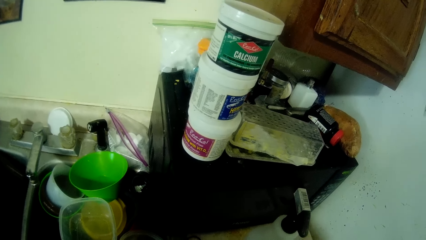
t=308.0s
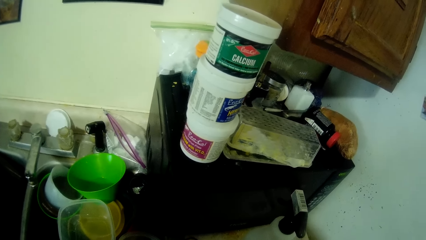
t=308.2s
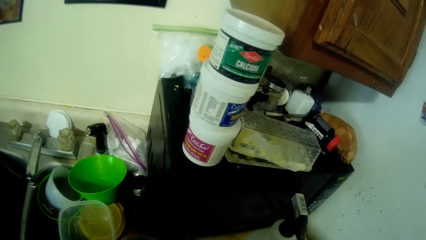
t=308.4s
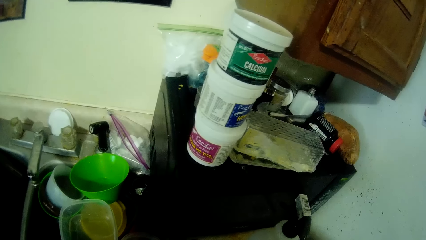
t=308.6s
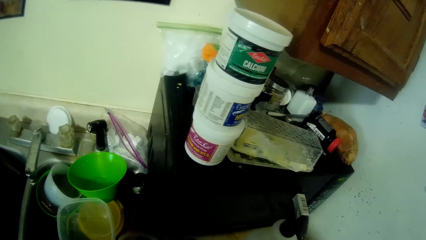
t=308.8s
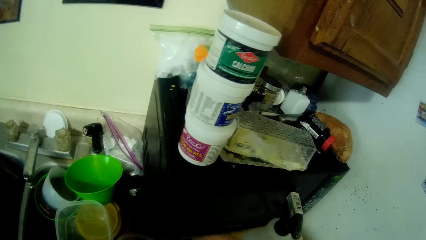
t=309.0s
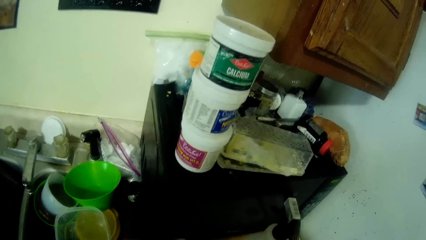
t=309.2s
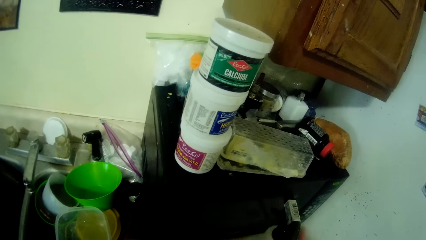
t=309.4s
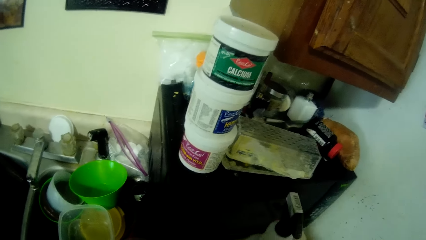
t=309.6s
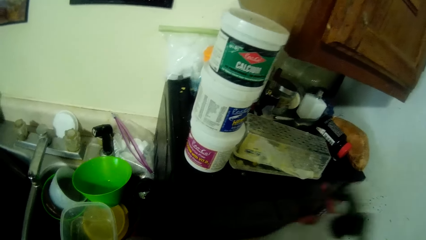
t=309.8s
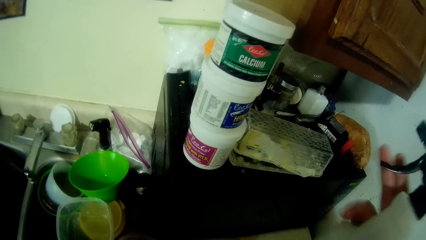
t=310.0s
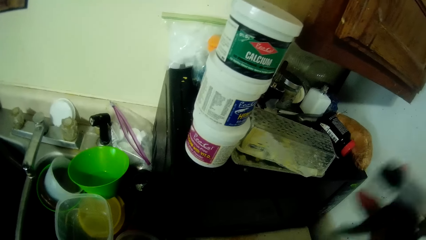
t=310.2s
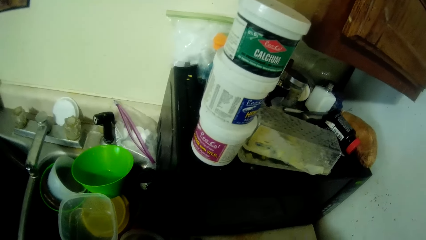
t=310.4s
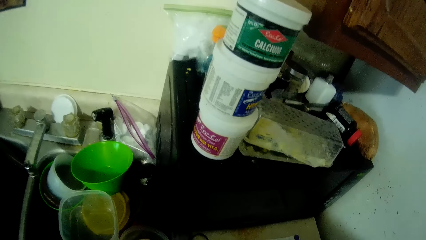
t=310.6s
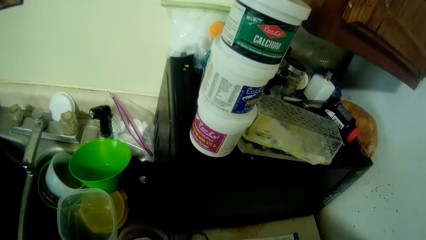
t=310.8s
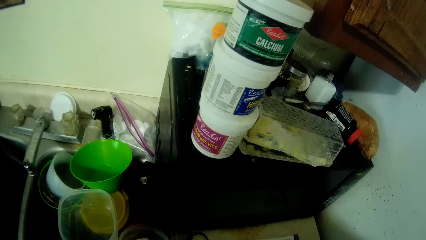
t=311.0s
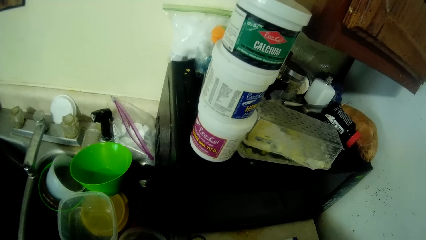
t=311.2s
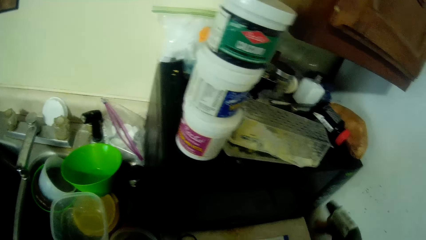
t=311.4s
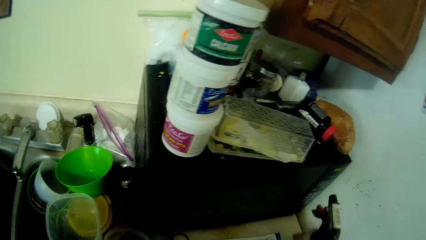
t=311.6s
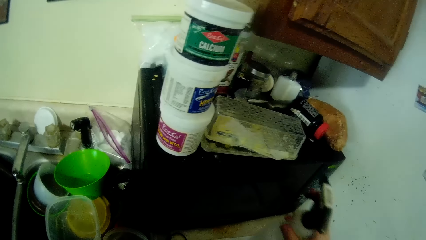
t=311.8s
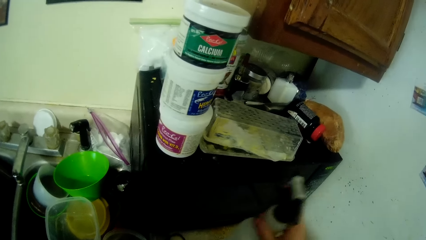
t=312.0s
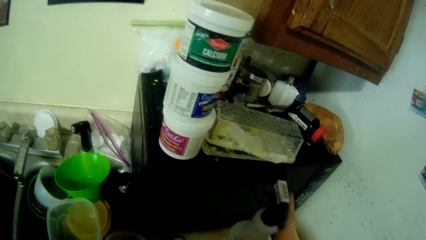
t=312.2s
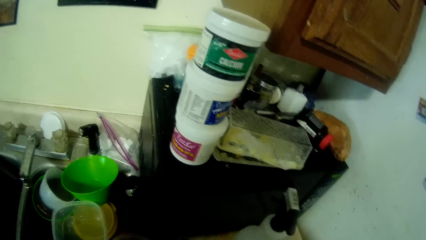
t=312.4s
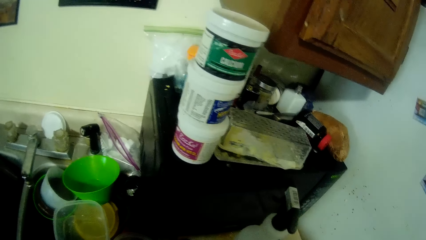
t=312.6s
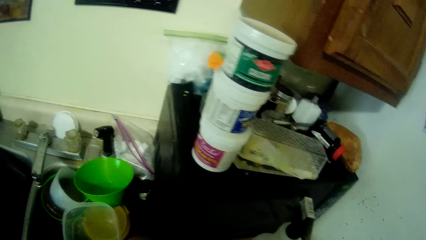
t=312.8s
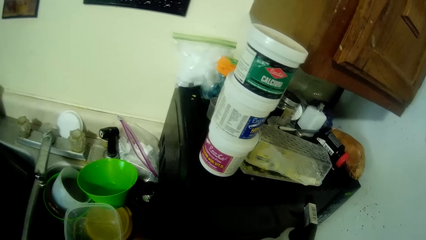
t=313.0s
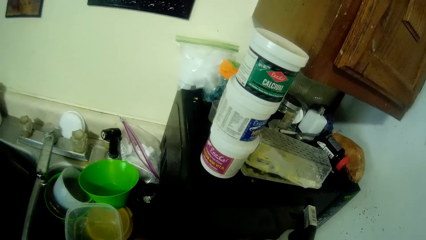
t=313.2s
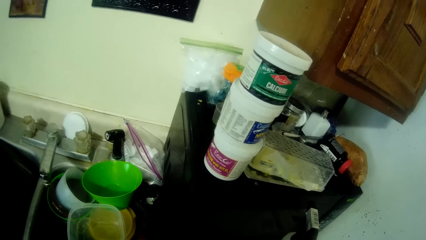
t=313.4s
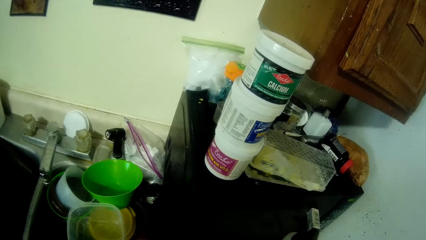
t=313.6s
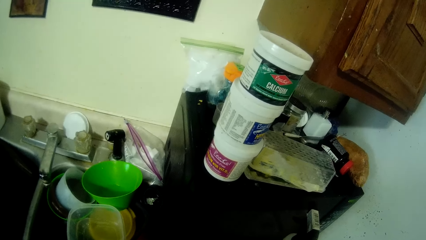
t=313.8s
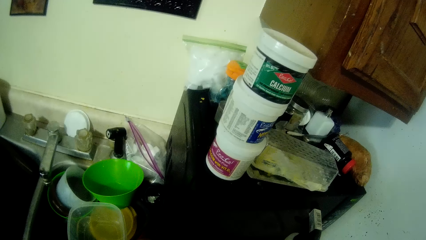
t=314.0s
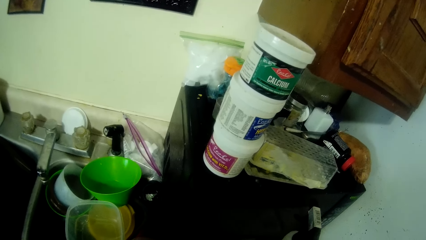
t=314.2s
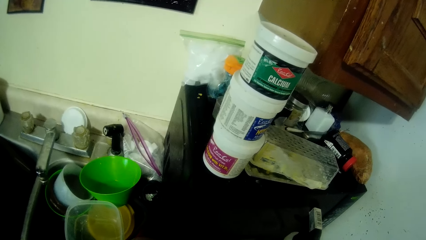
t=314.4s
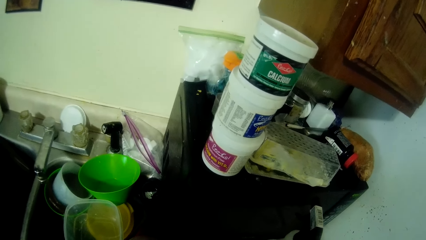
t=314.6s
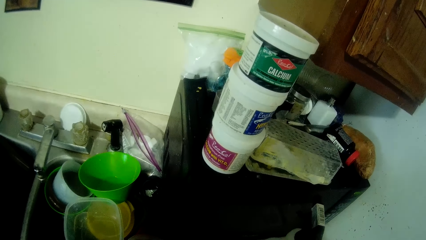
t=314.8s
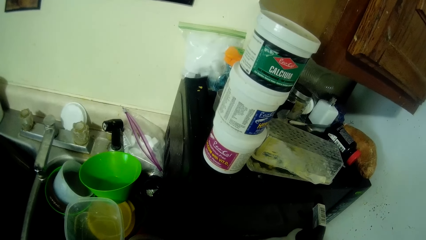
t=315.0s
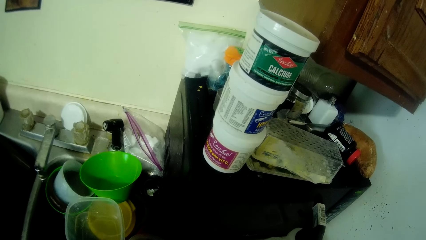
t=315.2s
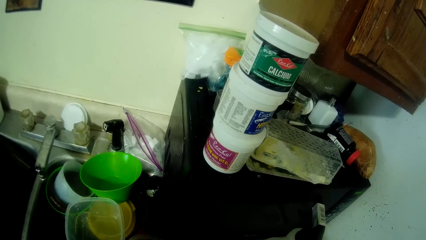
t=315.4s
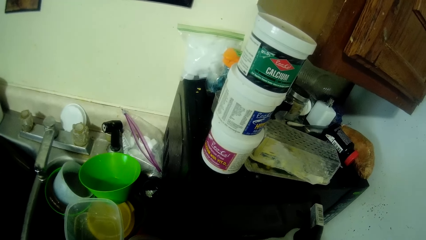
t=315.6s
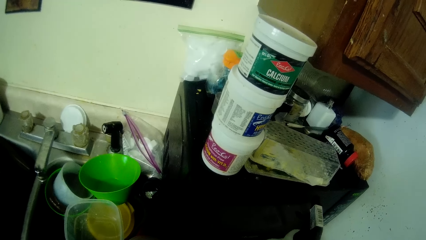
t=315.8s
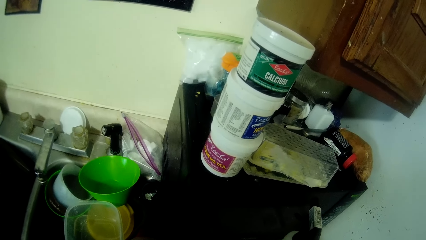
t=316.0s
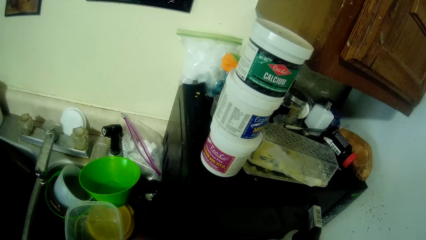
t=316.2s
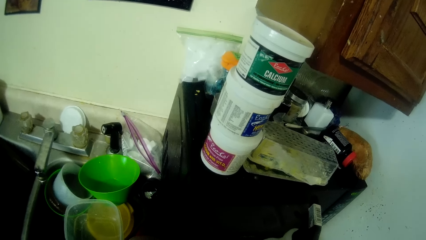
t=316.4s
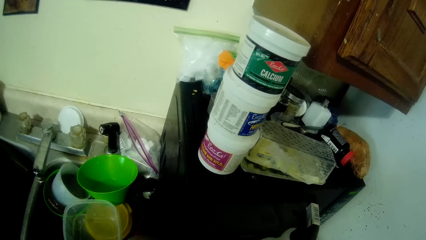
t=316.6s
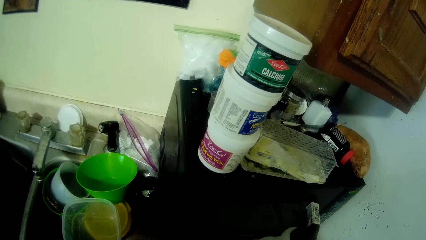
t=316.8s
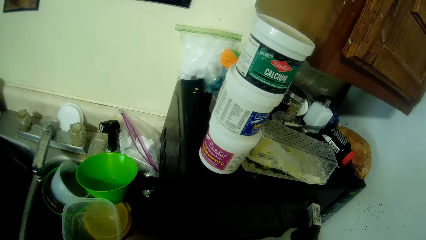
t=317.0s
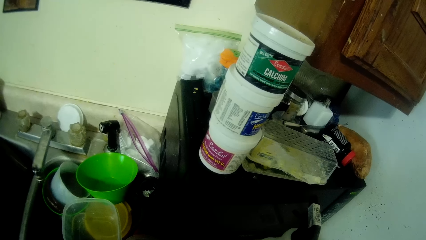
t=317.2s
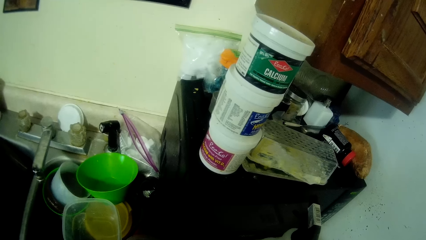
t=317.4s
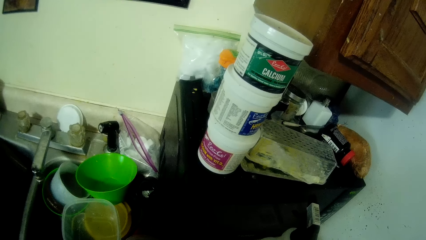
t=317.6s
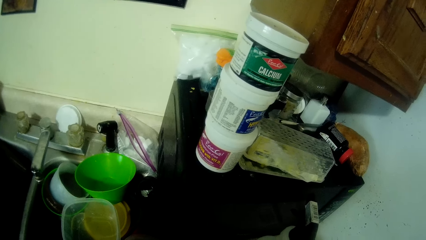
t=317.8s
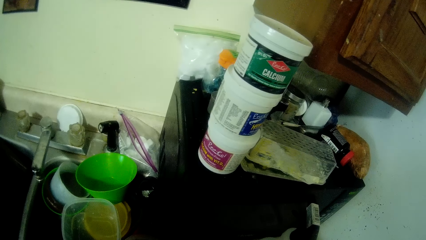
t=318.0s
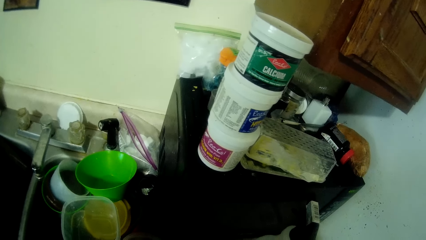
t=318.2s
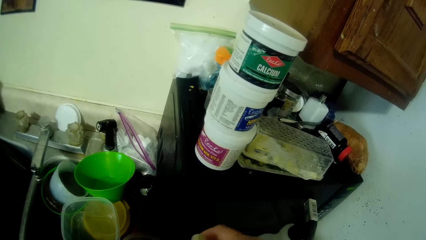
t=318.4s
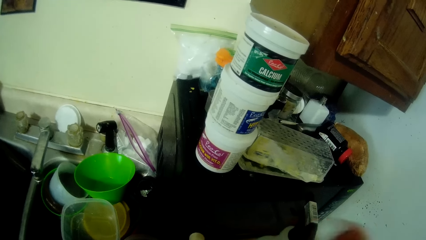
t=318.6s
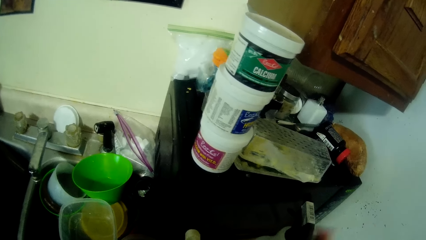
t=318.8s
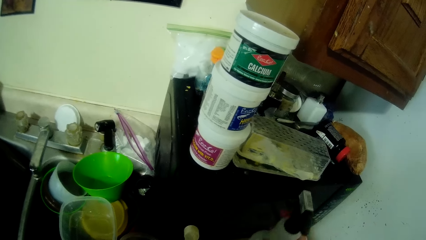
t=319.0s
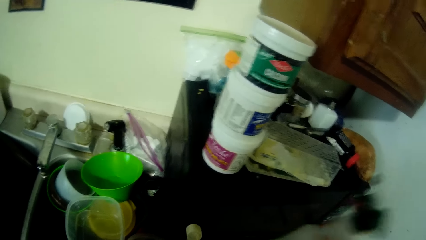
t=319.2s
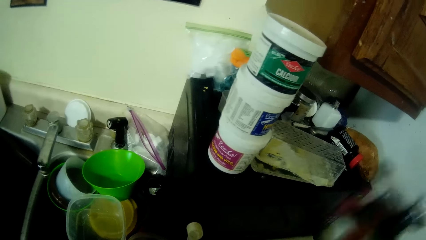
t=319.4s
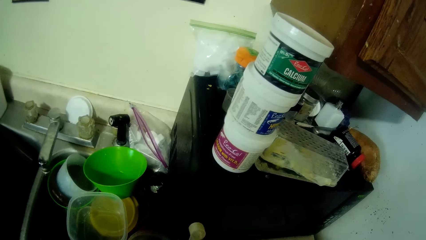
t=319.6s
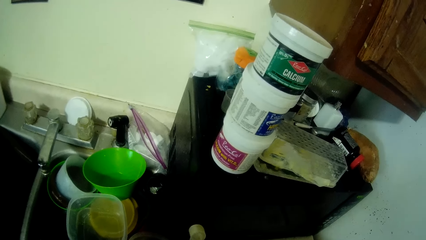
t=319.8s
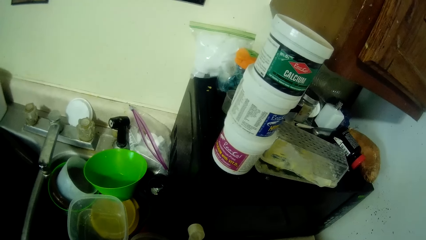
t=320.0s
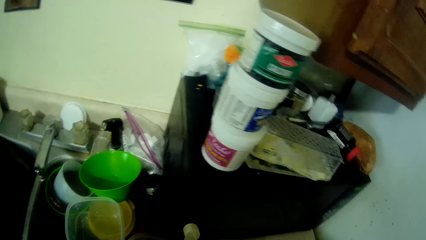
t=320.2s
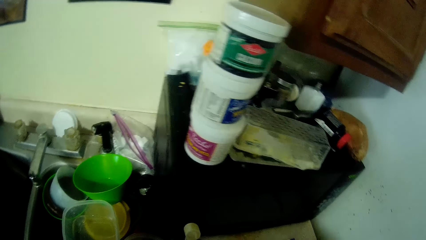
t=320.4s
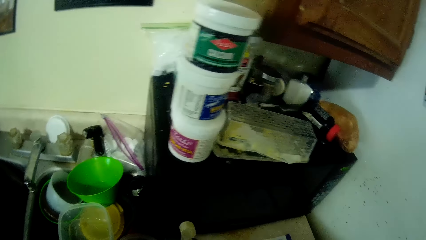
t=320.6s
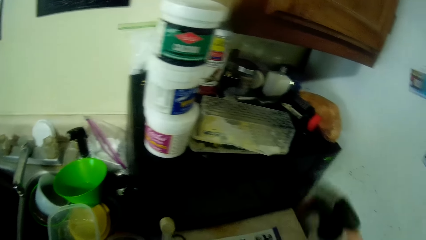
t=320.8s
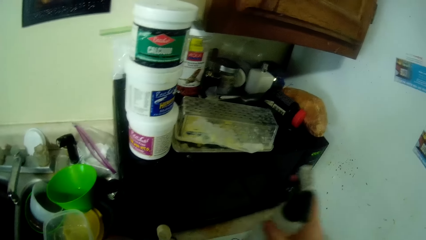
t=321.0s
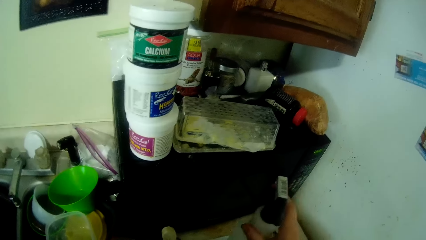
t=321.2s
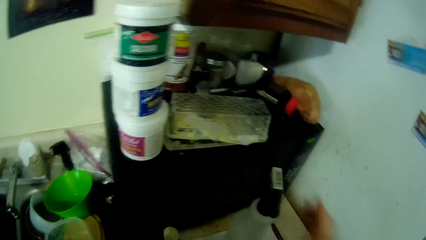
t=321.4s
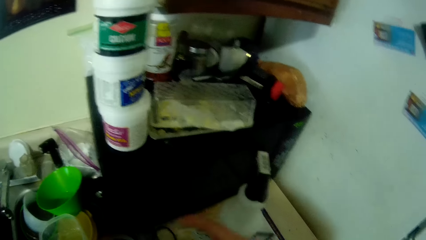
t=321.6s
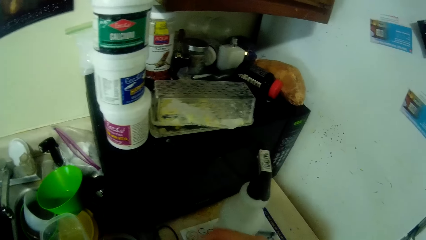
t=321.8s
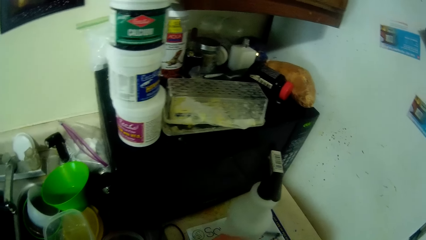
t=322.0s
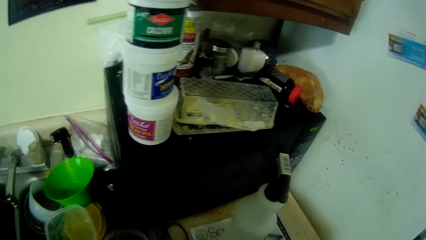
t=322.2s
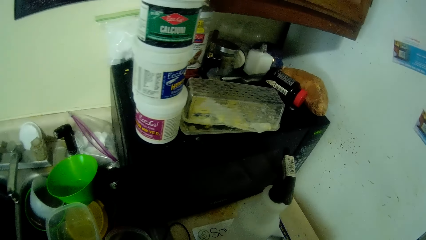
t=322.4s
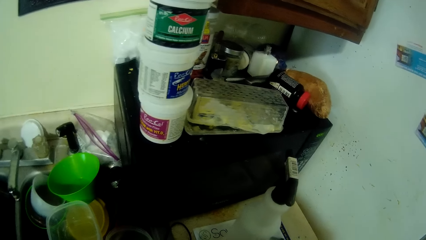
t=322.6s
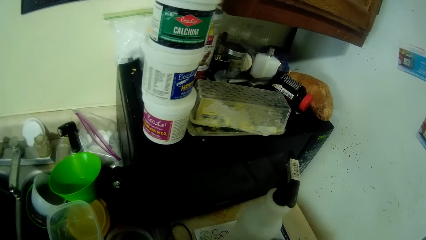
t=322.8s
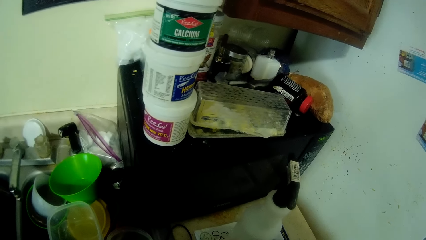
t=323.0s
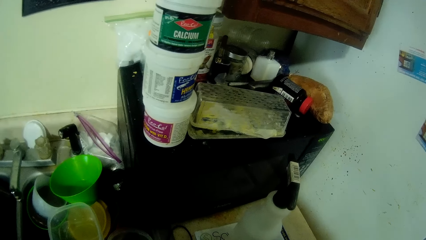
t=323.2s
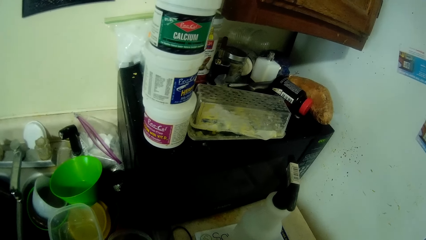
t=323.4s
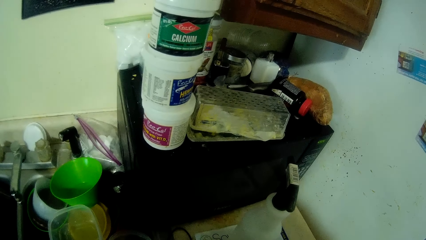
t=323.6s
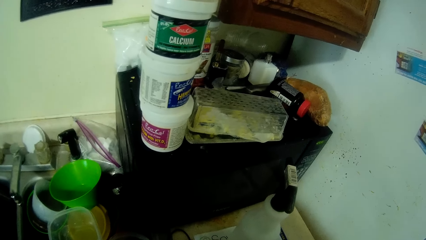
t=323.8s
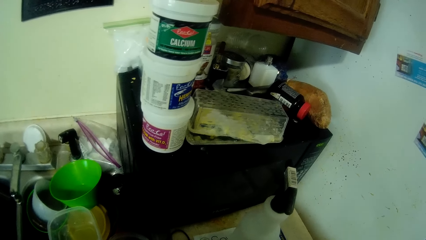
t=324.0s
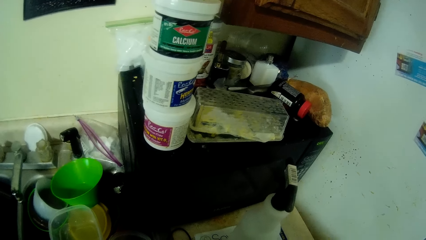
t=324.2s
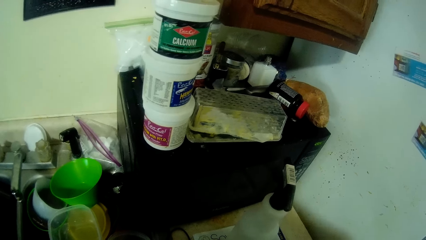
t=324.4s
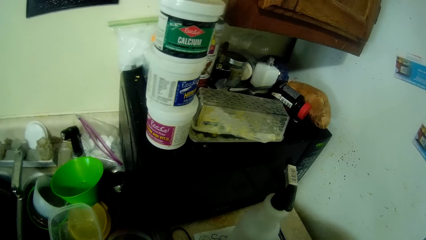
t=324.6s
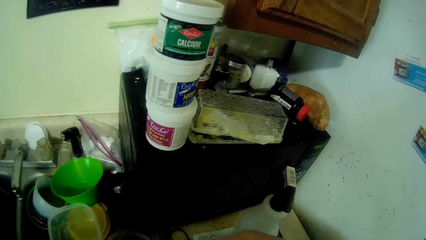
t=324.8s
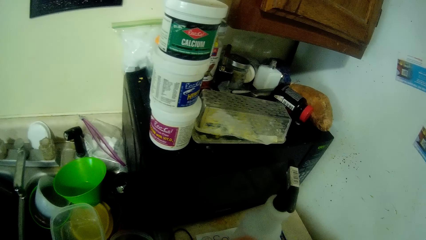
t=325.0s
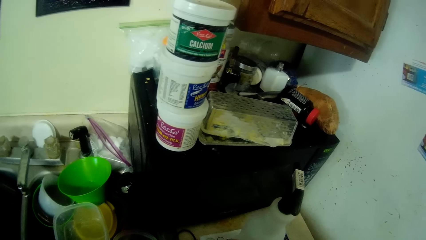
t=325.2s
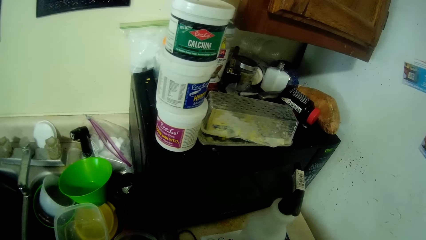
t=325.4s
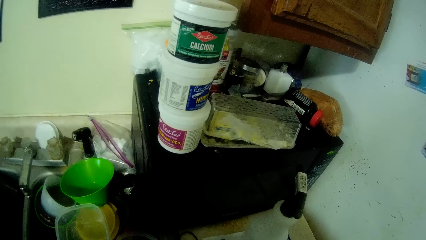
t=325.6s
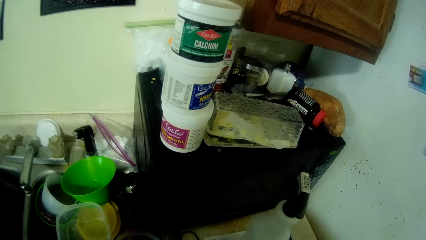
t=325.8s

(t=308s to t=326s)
The camera wearer picks up the spray bottle on the kitchen cabinet with his right hand. He places the spray bottle on the kitchen cabinet with his right hand. He opens a bottle in his left hand with his right hand. He picks up the spray bottle on the kitchen cabinet with his right hand. He sprays into the bottle in his left hand with the spray bottle in his right hand. He places the spray bottle on the kitchen cabinet with his right hand. He closes the bottle in his left hand with his right hand. He shakes the bottle with his hands.
